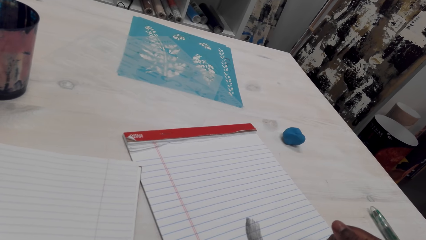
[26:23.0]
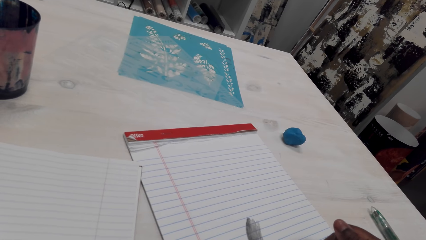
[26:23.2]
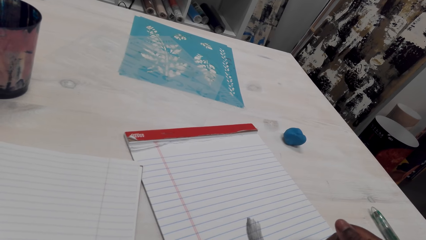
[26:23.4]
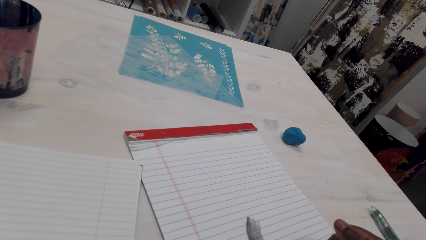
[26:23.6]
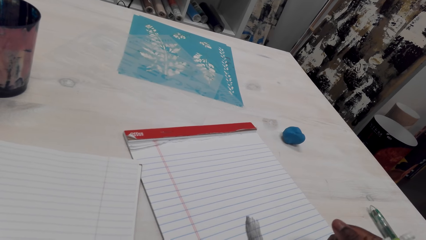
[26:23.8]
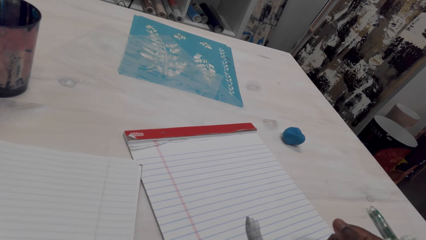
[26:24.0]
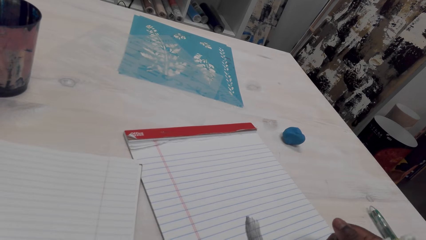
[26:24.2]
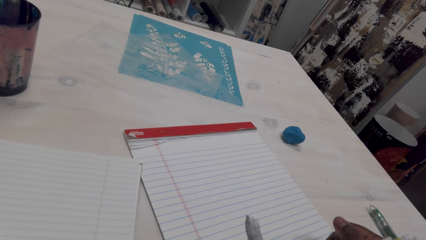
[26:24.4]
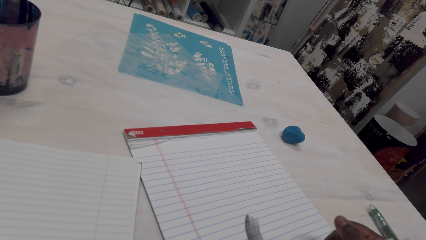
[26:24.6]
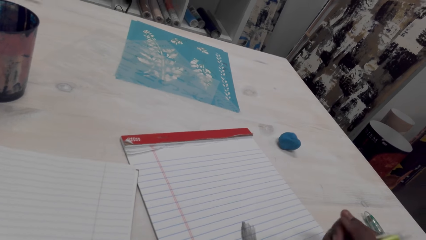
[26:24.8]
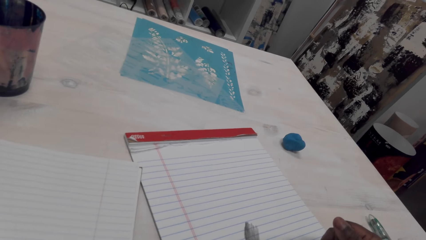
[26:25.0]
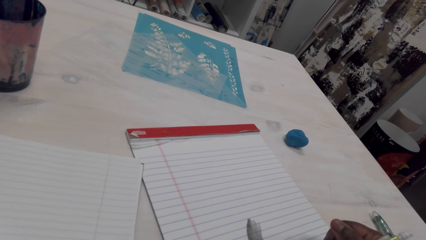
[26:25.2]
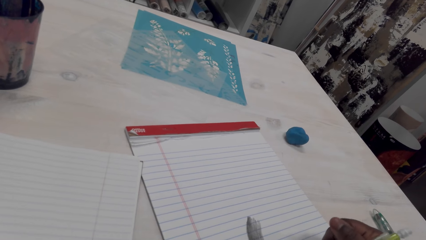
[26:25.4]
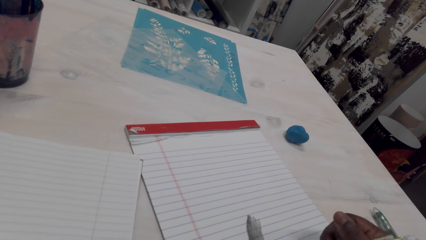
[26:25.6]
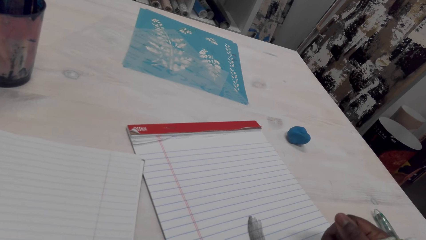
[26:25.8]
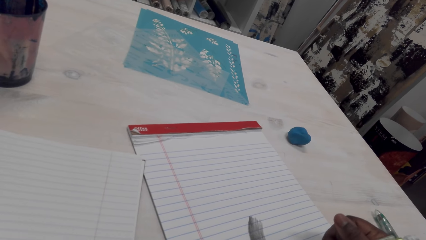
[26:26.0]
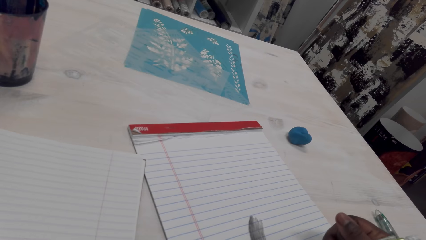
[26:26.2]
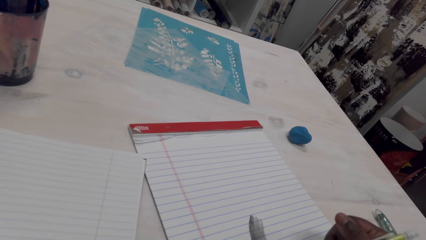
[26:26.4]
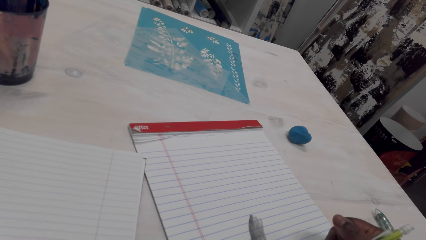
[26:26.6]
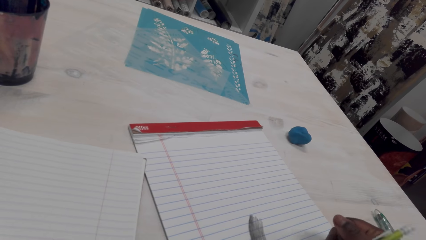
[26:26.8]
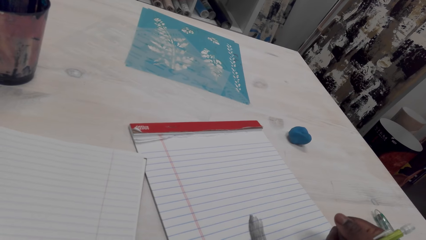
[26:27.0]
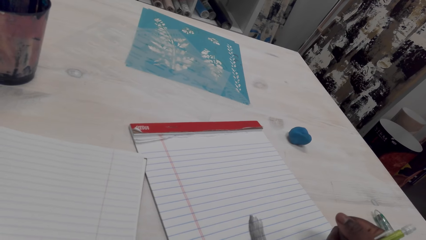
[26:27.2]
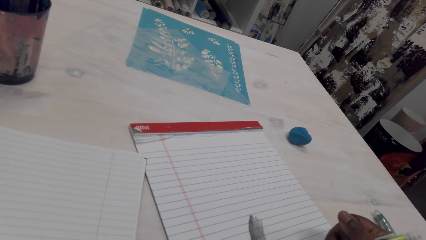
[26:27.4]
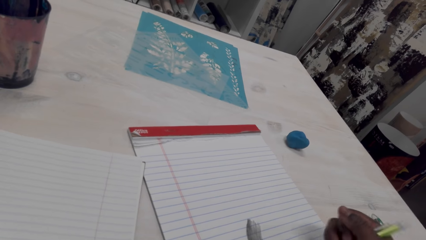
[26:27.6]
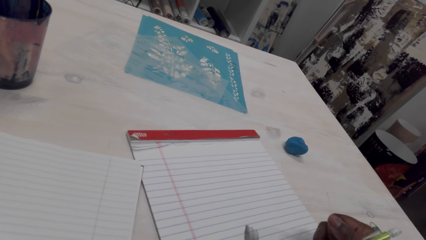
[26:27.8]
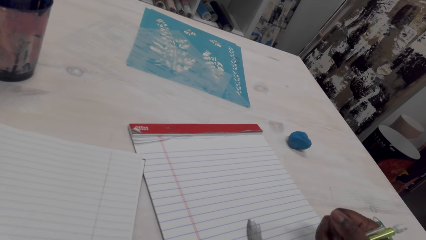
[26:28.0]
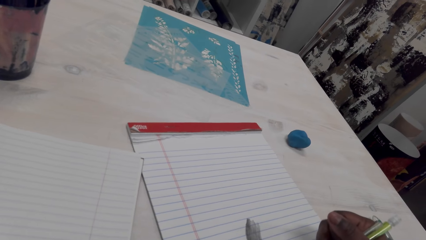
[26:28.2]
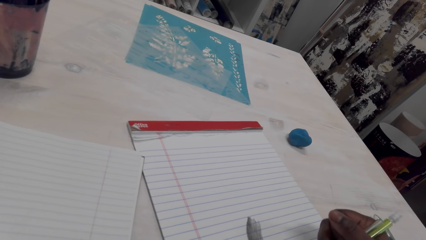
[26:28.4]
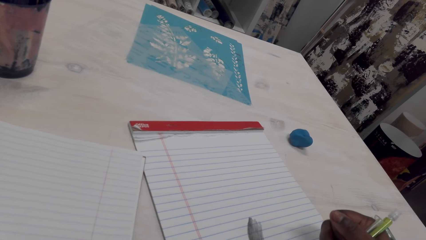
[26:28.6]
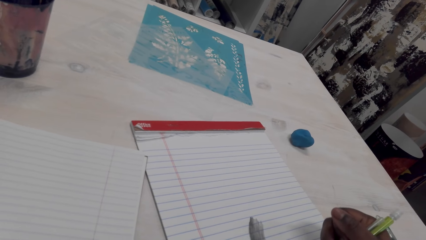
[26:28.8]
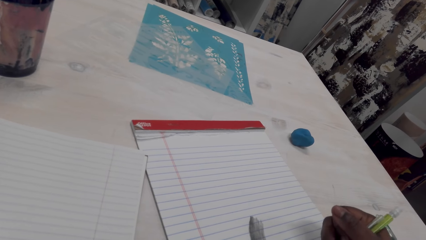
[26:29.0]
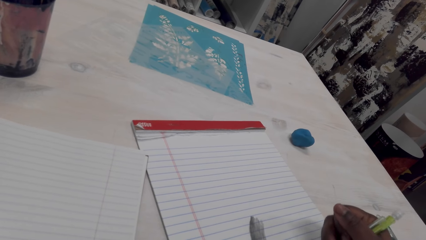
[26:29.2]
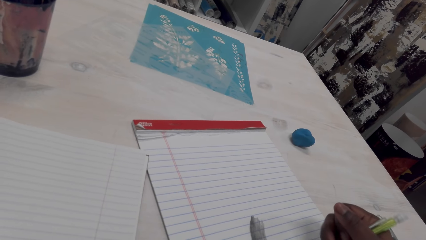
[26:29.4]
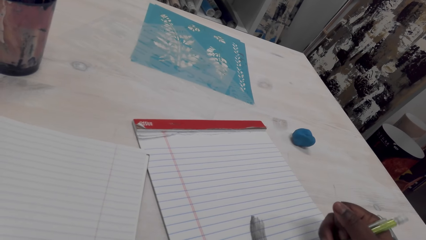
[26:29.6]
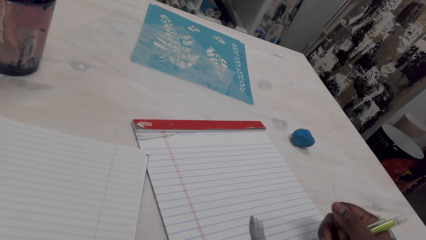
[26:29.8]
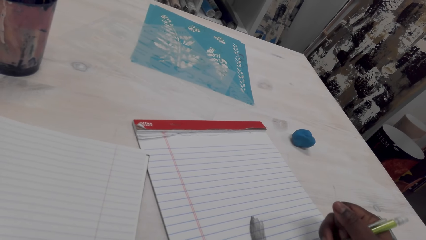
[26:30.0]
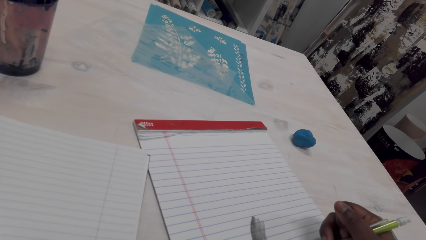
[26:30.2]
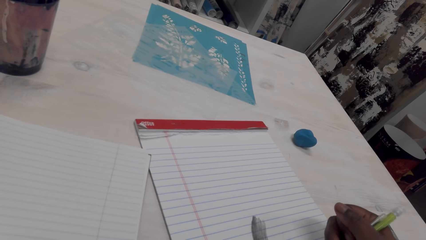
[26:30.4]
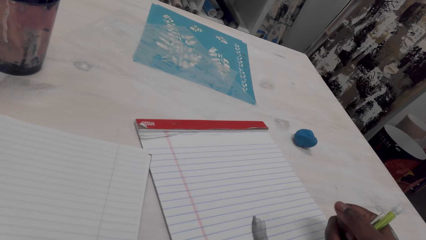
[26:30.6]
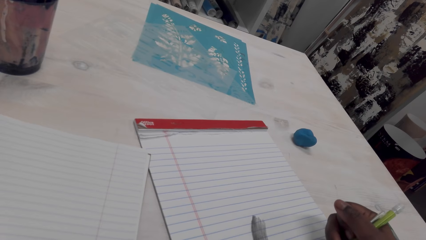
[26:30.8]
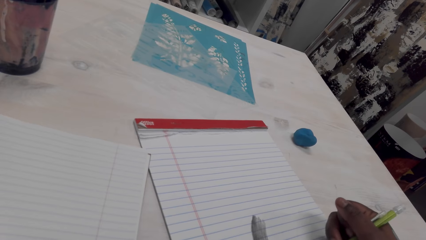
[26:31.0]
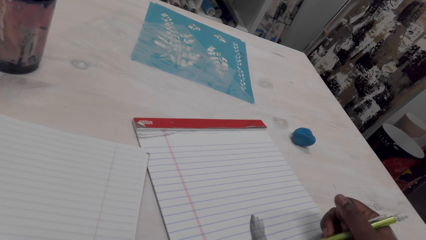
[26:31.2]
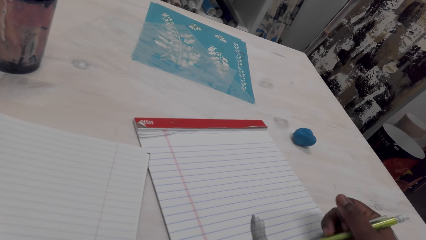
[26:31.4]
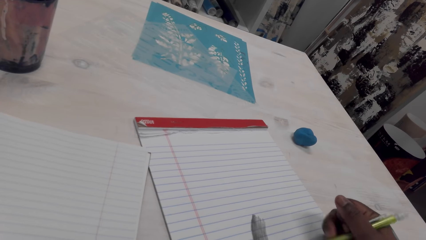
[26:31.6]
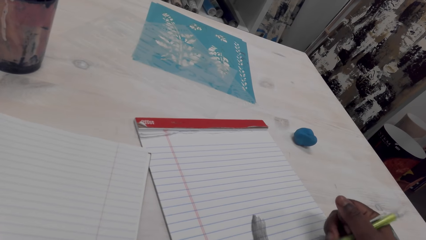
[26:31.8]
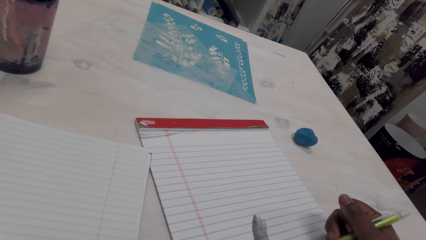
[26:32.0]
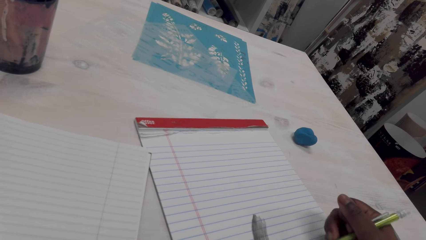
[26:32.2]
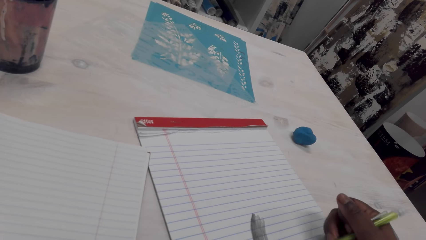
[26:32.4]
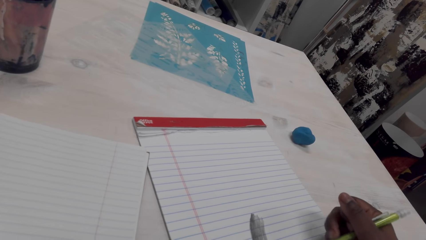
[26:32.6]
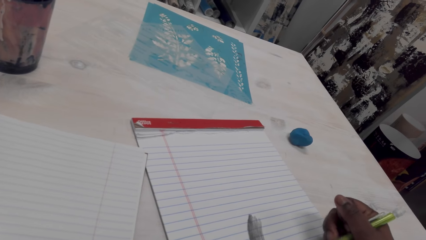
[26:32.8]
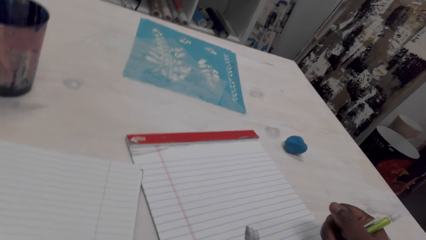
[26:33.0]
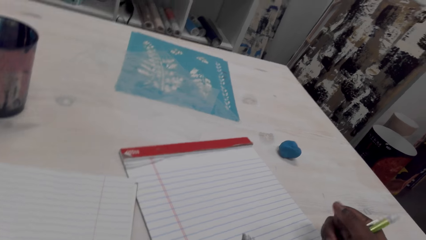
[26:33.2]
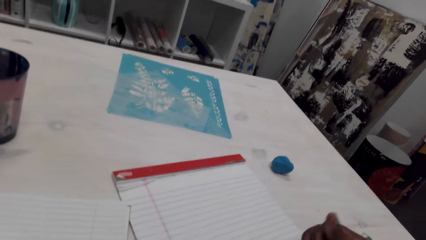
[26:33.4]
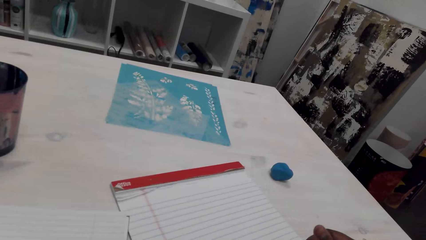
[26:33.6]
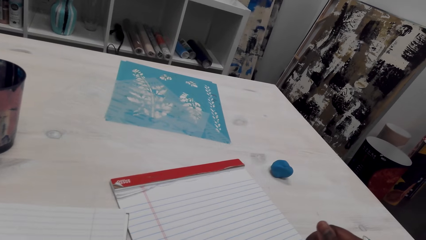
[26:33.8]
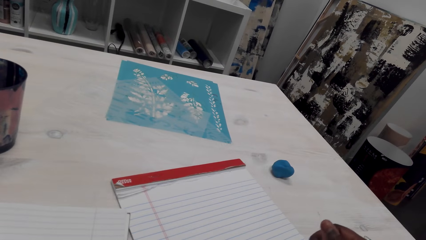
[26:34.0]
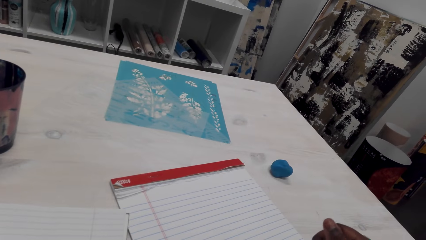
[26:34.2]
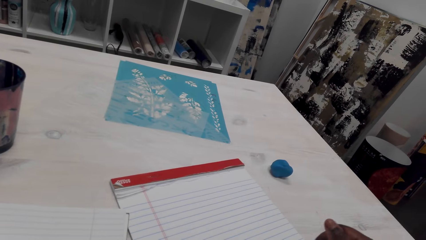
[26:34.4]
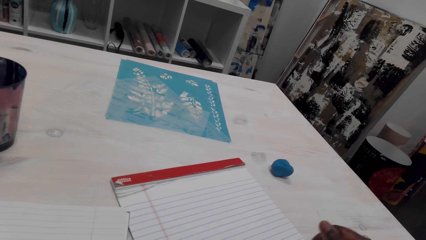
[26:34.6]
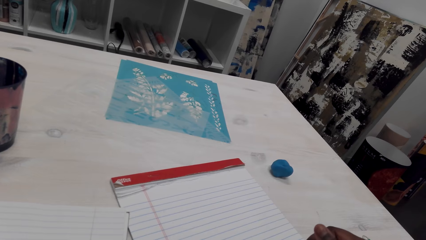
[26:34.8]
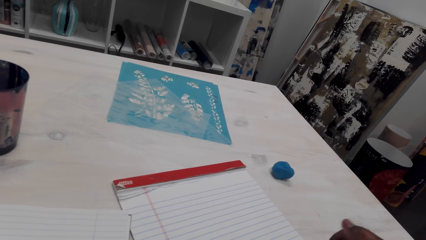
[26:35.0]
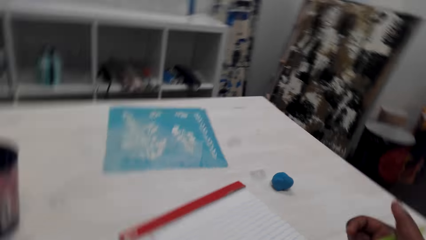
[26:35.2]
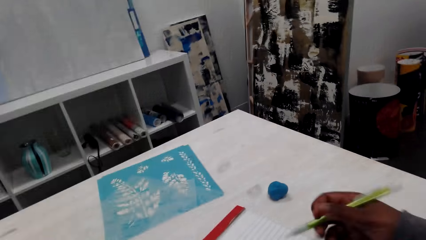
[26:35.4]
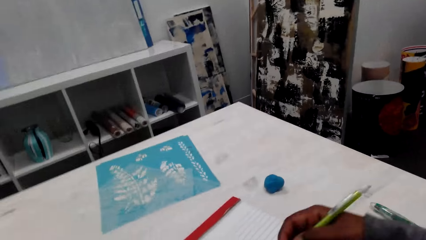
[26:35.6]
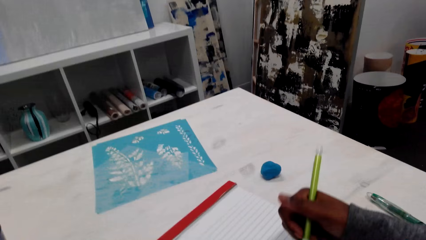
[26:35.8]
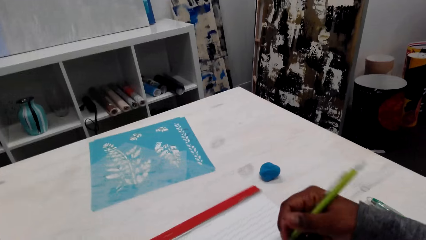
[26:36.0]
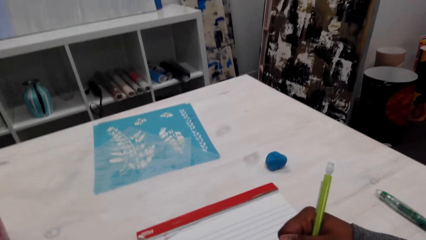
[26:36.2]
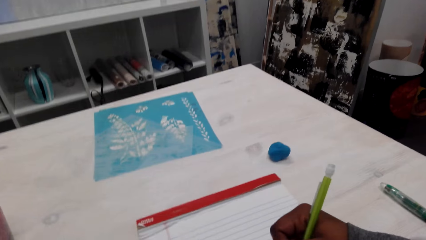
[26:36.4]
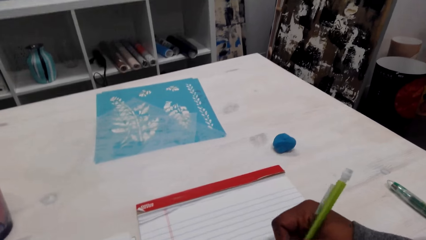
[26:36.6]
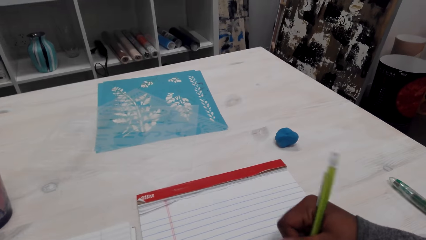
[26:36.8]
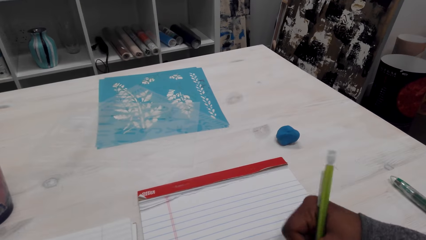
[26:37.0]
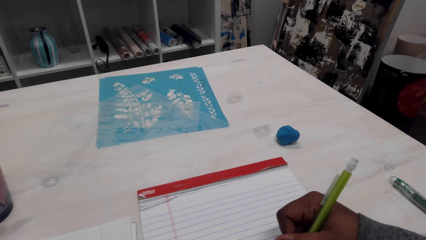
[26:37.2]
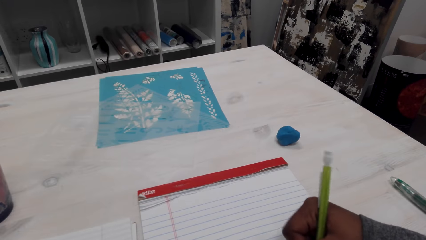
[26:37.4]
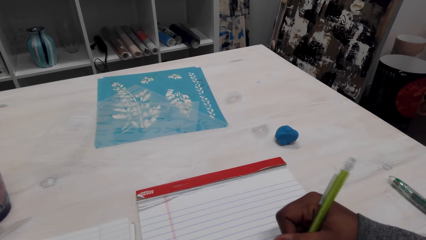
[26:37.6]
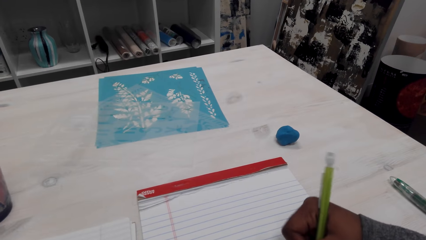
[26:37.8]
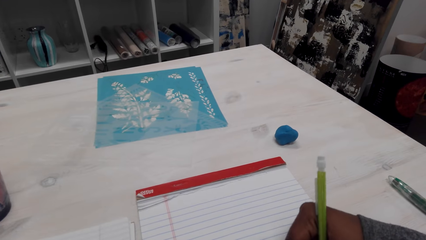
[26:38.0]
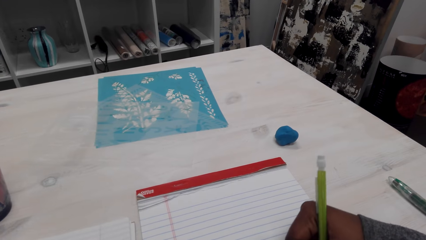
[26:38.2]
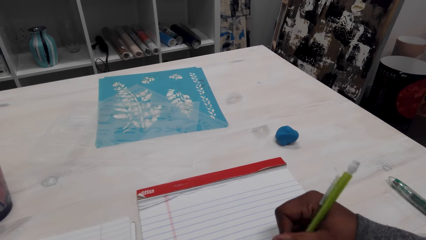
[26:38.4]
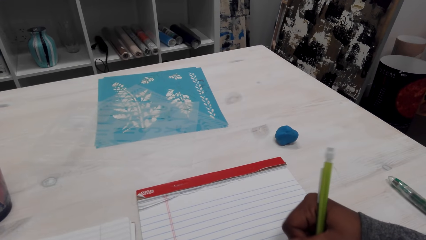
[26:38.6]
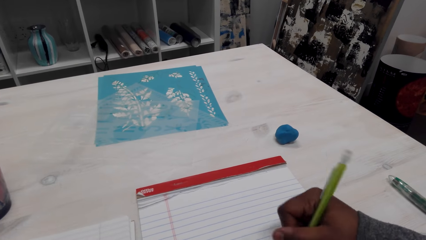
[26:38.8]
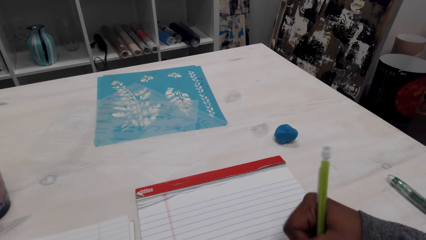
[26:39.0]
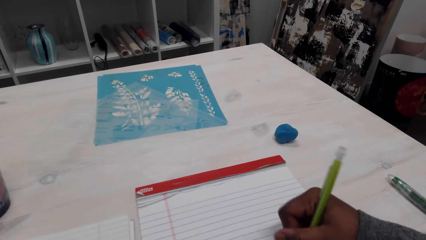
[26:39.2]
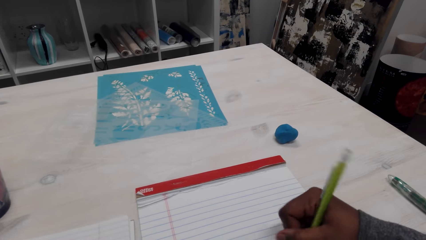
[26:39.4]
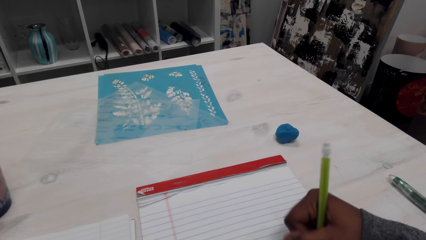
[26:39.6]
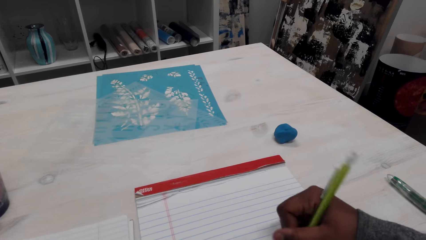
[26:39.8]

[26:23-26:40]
The camera wearer adjusts the book. They draw on the book.
